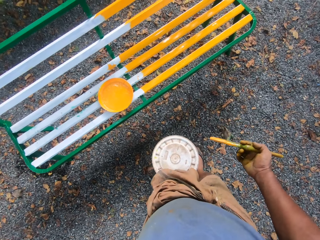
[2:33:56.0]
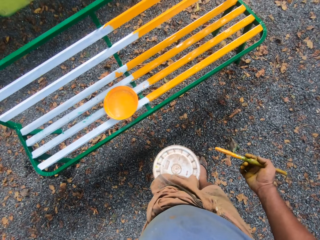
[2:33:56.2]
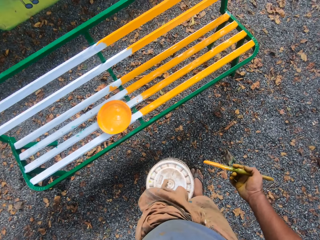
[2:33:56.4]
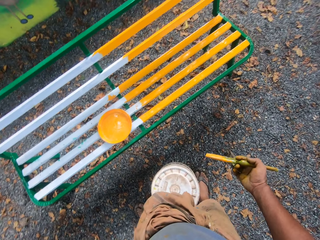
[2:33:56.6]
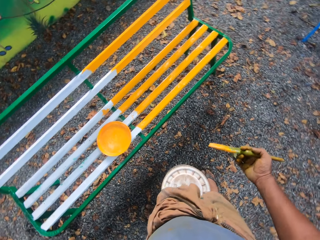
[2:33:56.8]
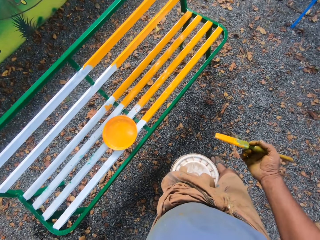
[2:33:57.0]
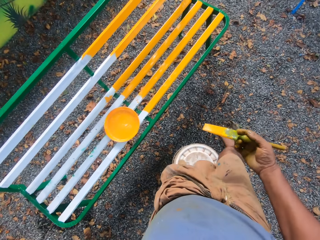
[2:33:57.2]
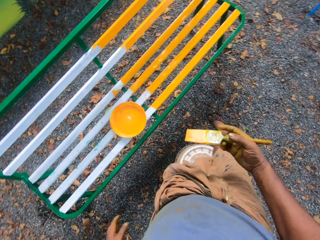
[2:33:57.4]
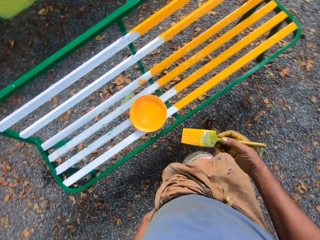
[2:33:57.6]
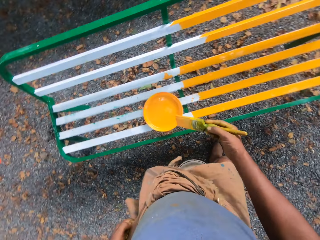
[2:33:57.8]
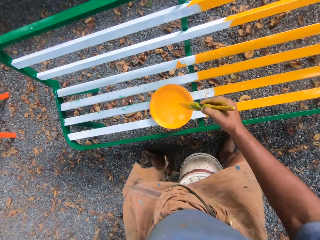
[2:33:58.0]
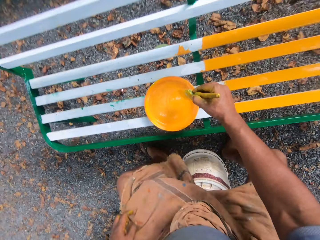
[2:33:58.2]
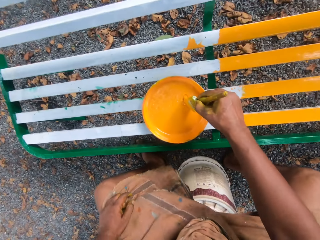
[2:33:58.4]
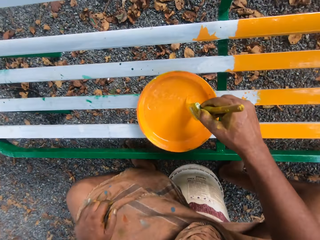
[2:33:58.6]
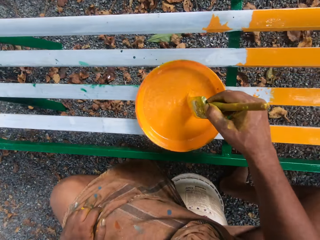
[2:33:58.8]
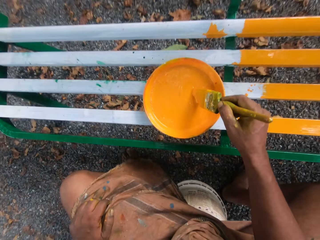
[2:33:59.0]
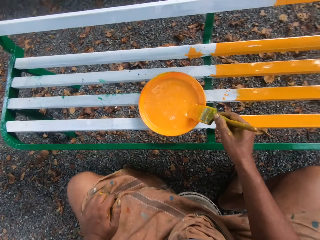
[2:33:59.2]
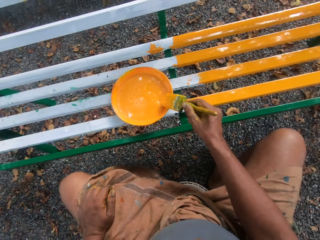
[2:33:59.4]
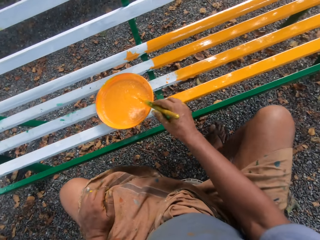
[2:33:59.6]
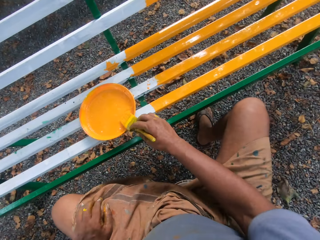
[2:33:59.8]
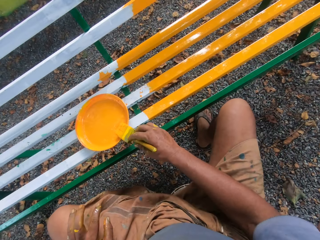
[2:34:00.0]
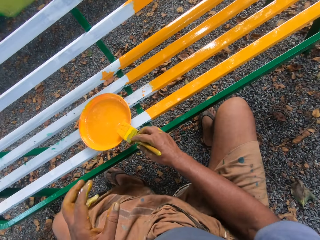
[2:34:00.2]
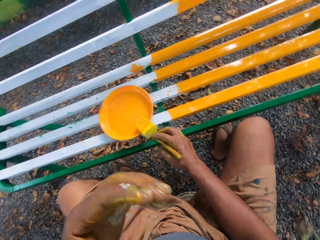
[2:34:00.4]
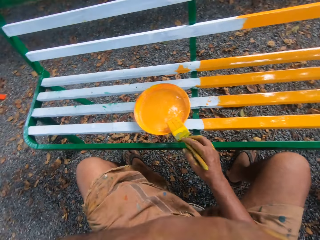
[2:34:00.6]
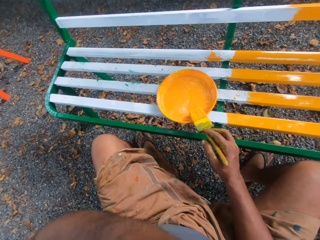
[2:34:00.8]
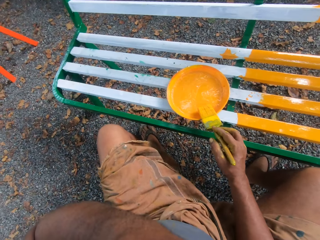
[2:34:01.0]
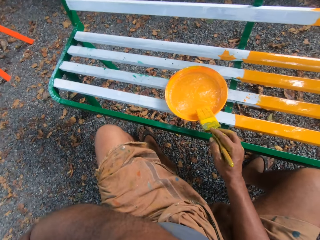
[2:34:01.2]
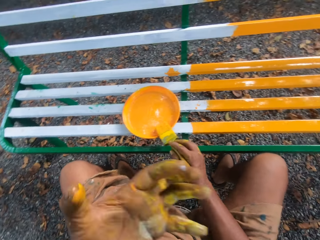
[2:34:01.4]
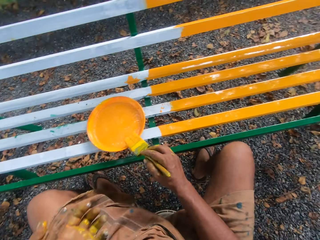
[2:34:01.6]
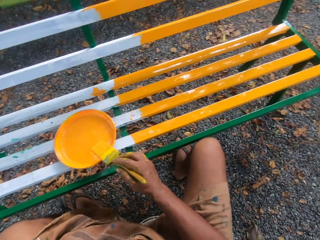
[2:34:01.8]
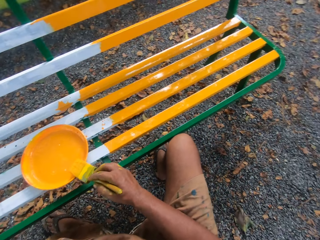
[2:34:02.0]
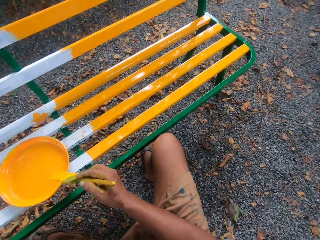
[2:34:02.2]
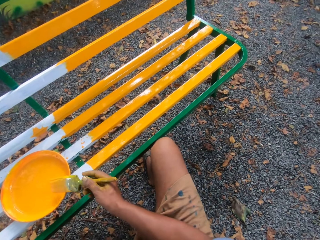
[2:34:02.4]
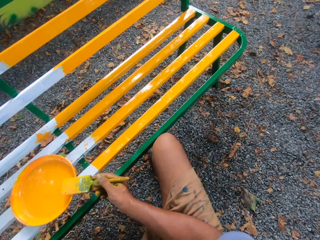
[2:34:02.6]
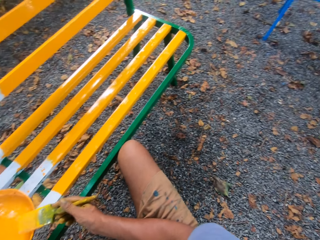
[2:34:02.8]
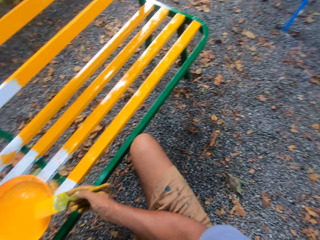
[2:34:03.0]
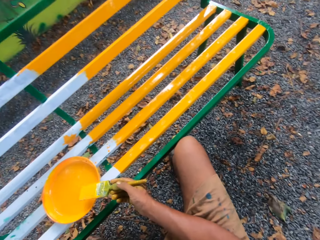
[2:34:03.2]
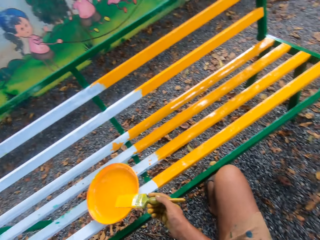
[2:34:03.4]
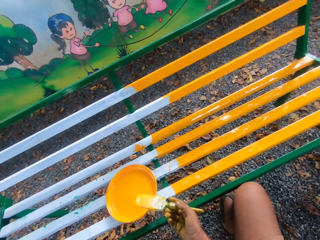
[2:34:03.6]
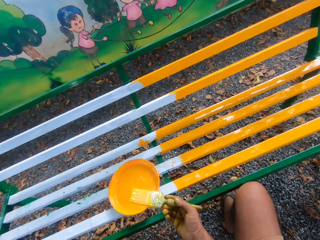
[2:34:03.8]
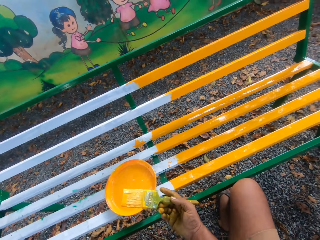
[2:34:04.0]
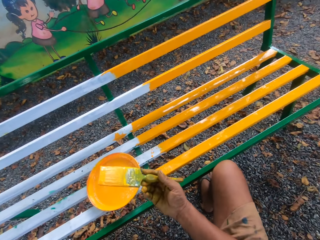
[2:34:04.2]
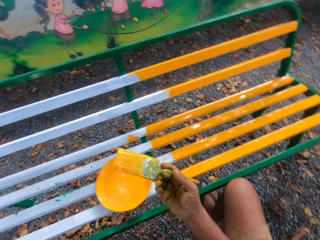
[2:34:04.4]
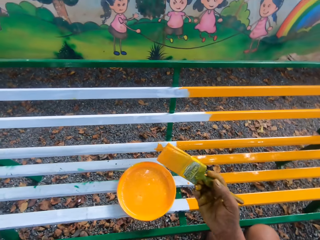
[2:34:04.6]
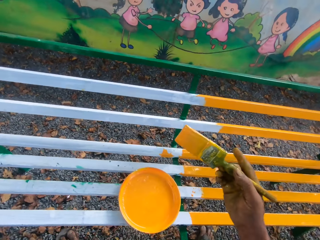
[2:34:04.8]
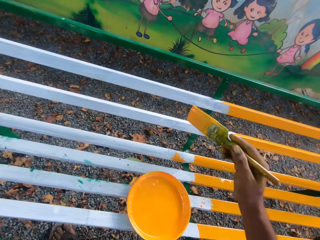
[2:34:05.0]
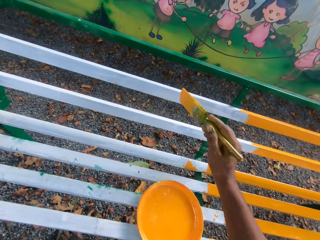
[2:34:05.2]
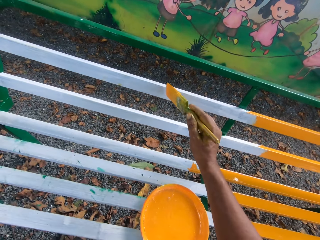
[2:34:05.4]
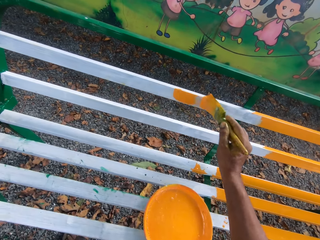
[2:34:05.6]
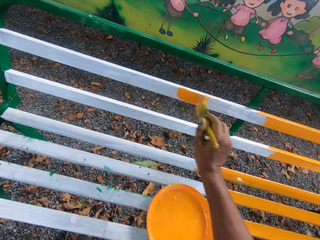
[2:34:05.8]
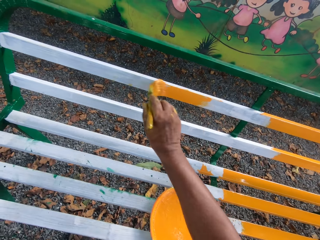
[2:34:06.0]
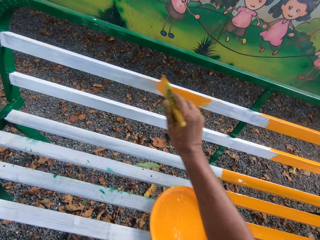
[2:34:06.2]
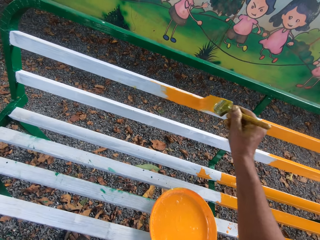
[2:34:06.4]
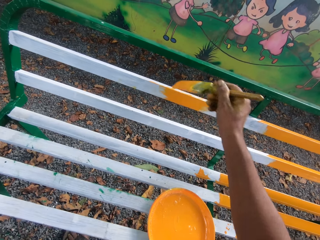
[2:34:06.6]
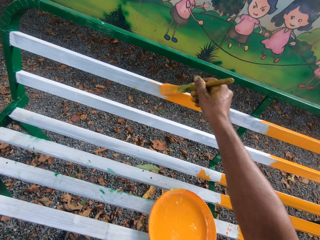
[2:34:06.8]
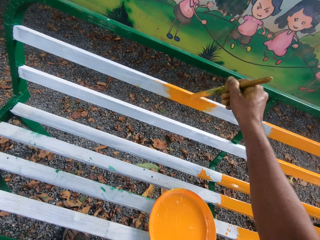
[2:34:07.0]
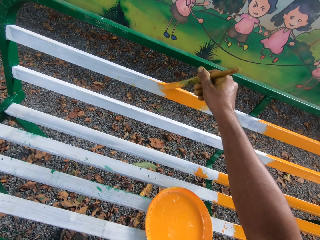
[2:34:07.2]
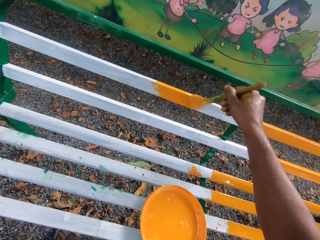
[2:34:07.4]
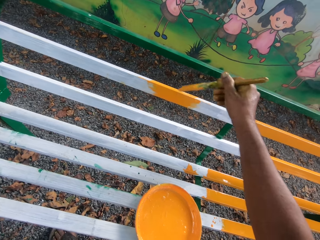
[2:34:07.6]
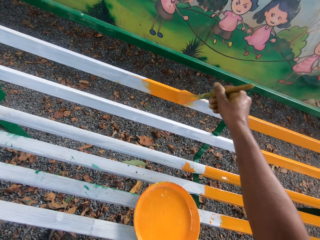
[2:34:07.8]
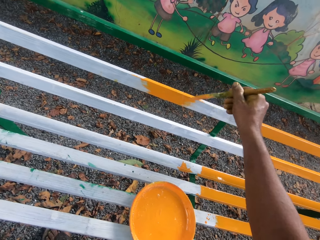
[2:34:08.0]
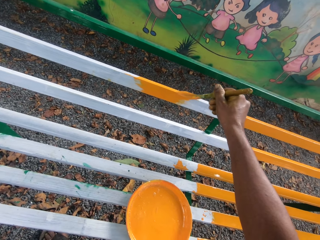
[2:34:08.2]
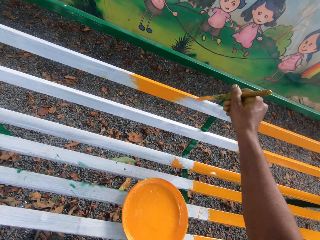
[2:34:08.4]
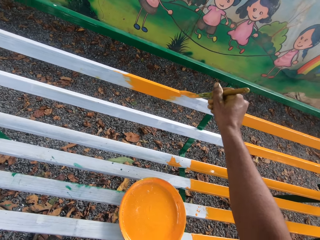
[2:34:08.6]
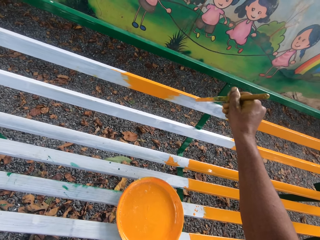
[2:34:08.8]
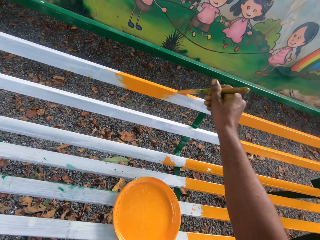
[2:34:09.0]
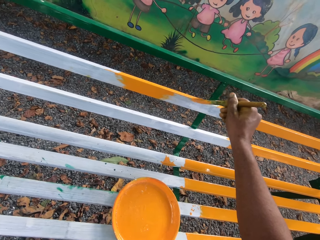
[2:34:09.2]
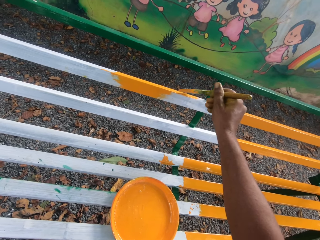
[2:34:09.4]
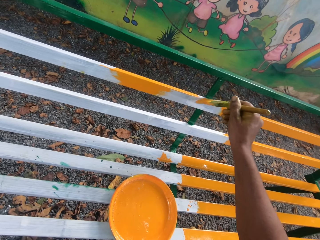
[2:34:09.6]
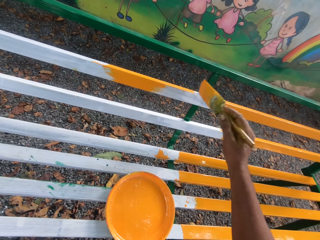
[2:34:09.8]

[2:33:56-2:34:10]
The camera wearer dips the brush into paint. They paint a bench with a paint brush.

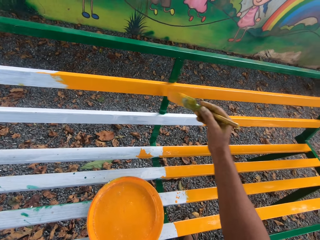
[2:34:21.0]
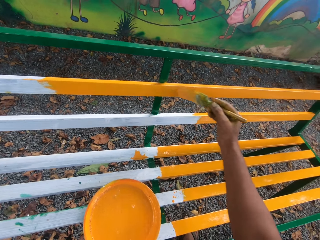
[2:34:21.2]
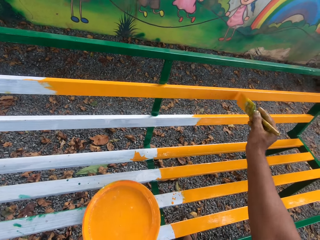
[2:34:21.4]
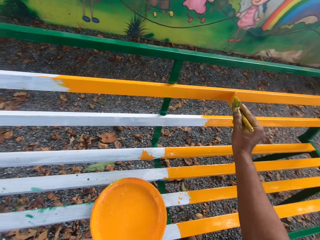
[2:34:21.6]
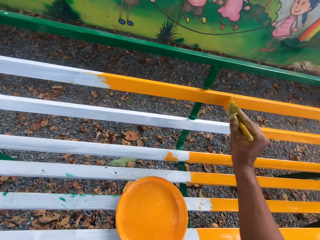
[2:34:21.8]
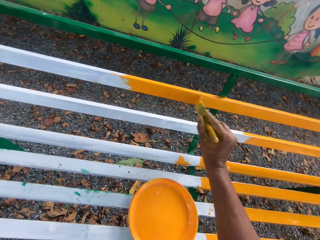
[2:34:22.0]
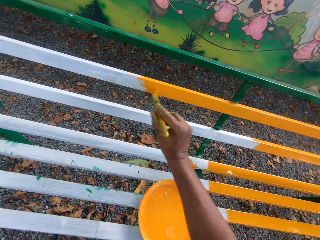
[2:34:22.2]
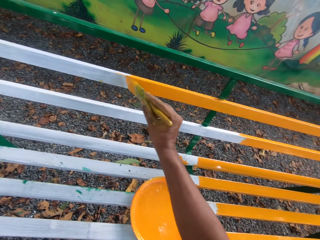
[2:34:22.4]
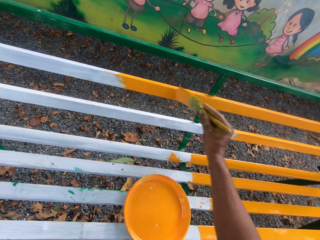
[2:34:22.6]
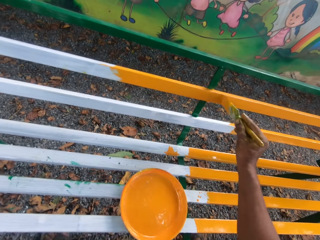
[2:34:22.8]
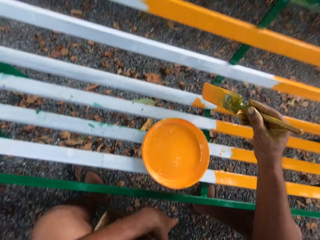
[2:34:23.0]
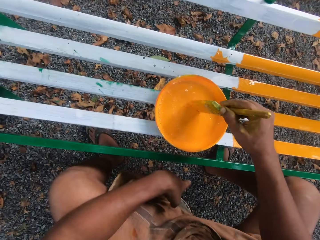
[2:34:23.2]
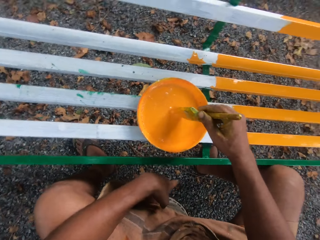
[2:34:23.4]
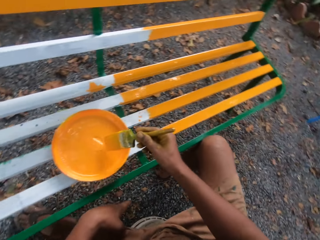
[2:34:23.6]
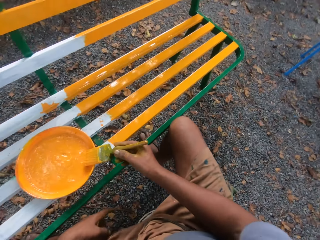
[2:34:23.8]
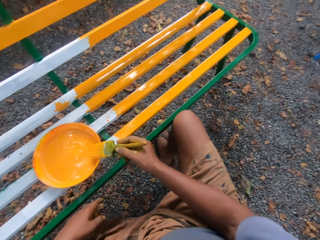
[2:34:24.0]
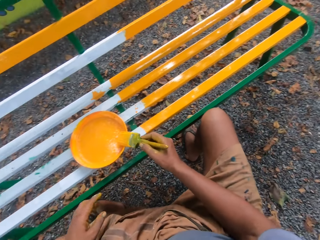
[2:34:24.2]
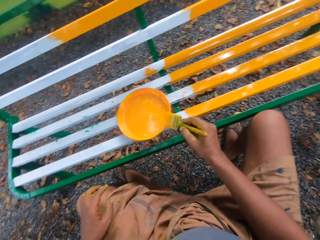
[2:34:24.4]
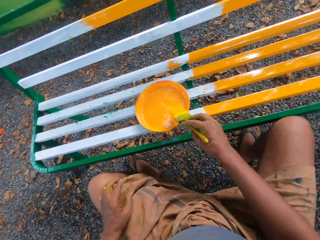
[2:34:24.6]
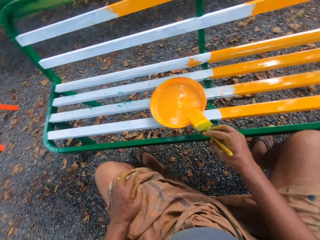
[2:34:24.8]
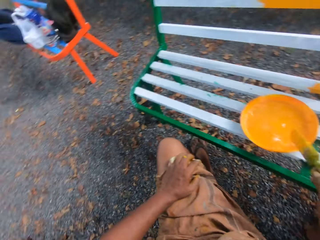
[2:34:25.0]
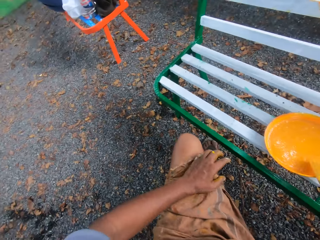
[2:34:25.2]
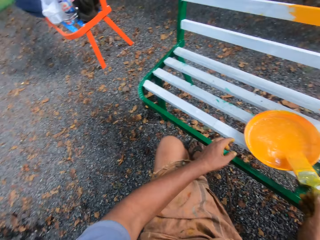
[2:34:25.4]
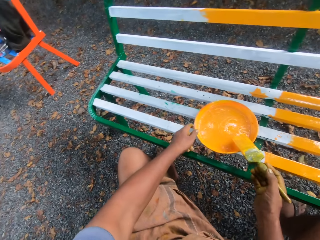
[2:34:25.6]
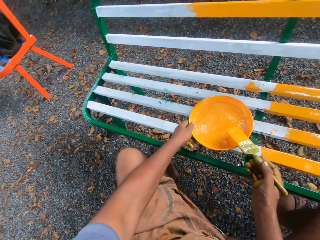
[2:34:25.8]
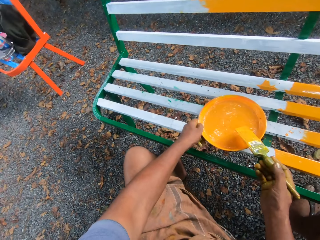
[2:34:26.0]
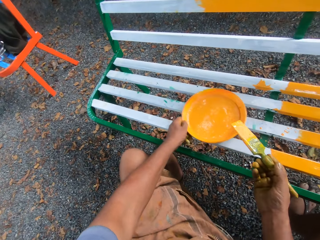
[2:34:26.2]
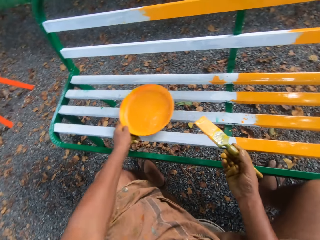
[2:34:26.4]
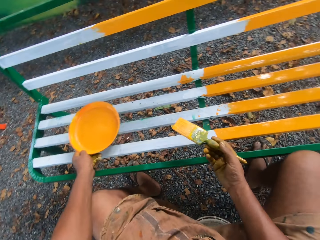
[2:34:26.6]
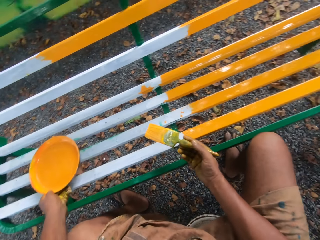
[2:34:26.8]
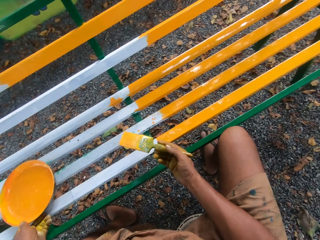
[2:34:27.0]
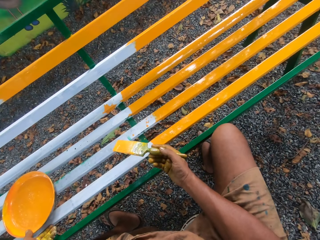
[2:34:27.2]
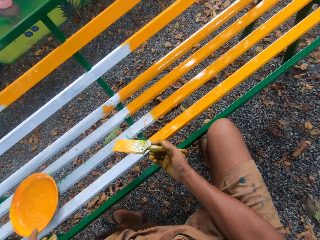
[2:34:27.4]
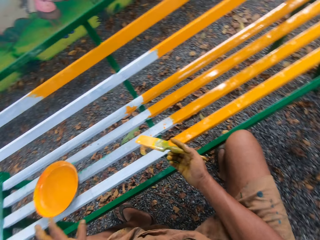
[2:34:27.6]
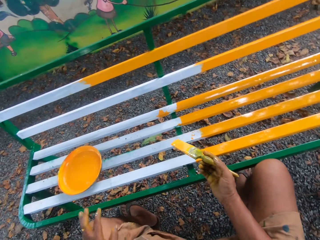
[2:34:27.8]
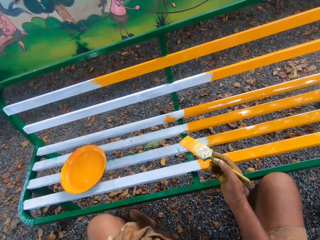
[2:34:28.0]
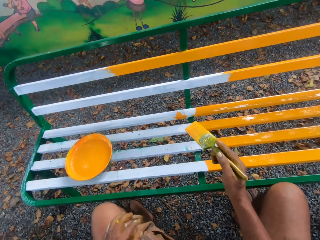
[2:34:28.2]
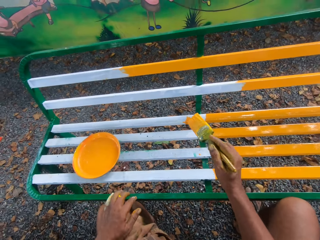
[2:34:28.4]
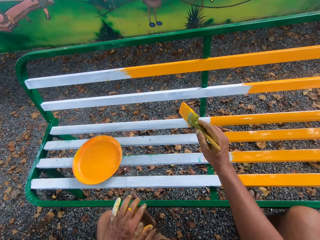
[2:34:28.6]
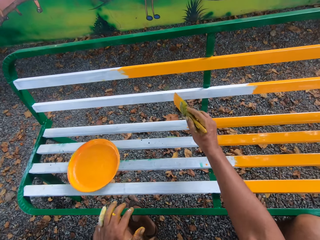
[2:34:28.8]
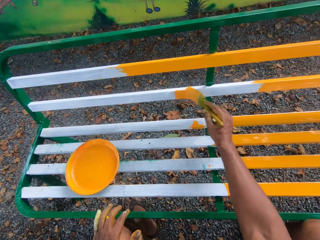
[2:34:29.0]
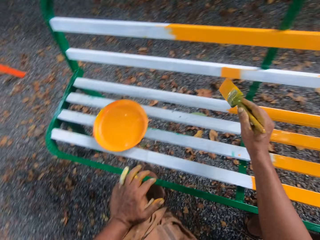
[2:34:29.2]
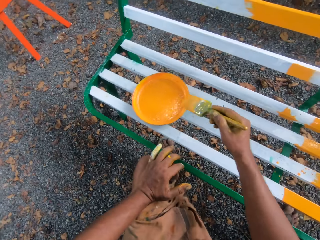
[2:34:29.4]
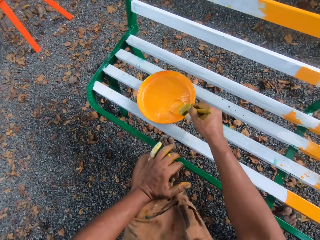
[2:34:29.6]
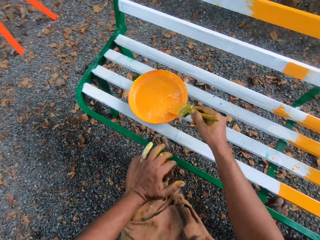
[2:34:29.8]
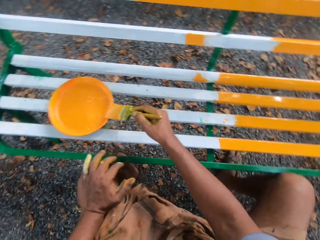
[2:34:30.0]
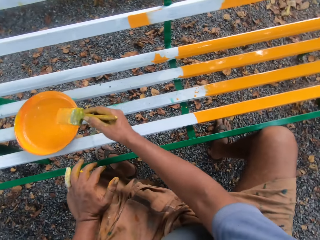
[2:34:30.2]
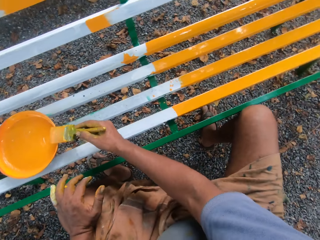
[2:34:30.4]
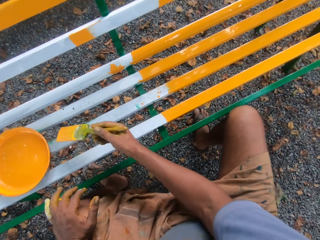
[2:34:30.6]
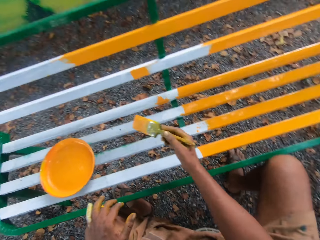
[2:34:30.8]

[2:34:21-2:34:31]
The camera wearer dips the brush into the paint. They paint the swing.
